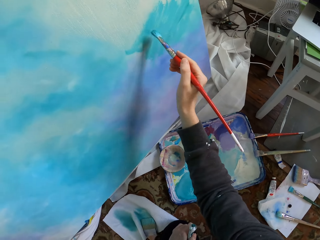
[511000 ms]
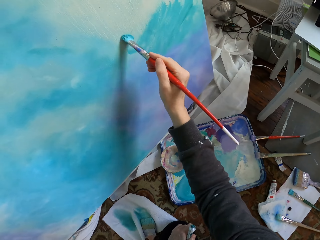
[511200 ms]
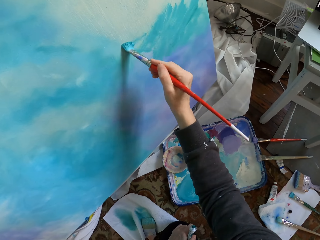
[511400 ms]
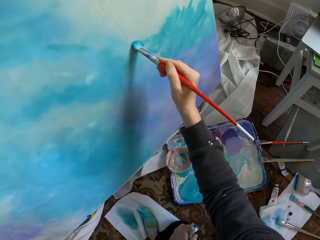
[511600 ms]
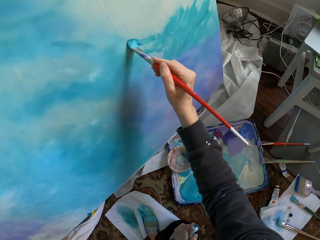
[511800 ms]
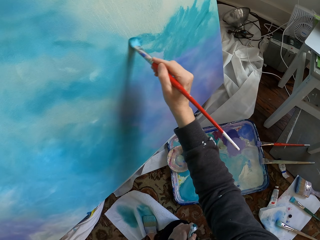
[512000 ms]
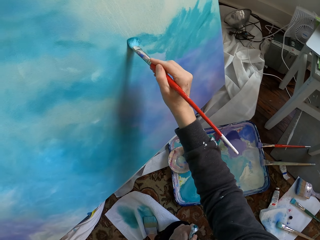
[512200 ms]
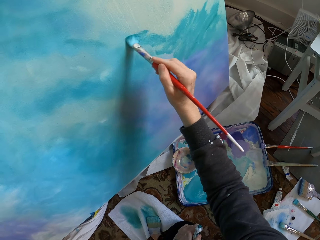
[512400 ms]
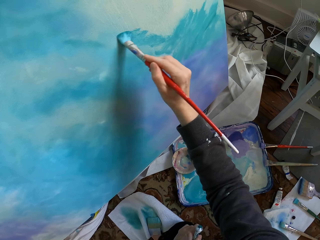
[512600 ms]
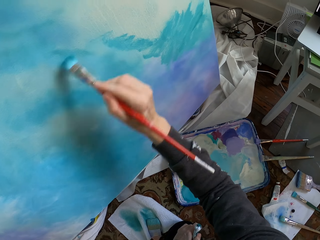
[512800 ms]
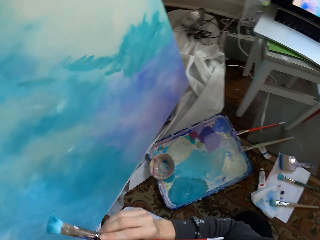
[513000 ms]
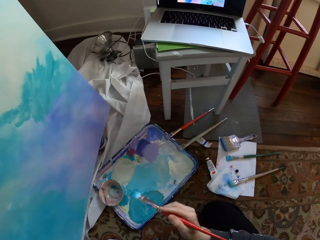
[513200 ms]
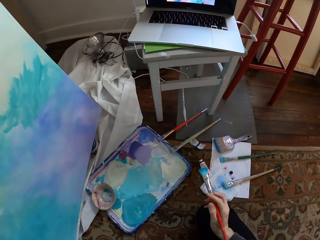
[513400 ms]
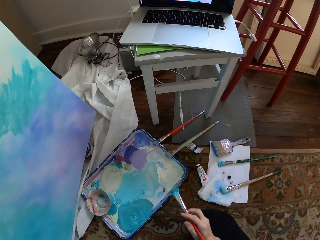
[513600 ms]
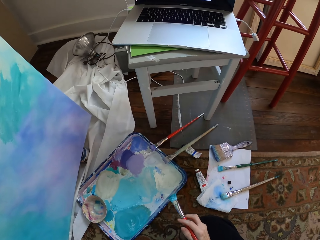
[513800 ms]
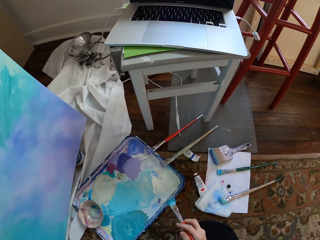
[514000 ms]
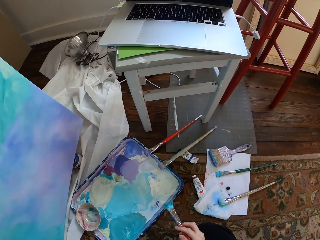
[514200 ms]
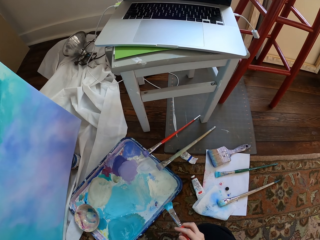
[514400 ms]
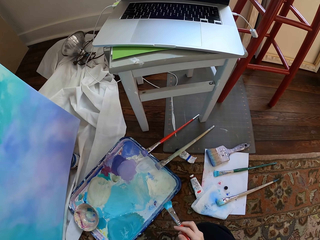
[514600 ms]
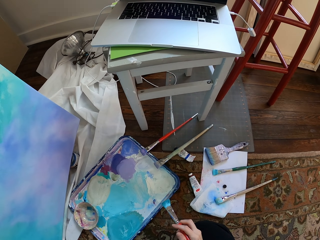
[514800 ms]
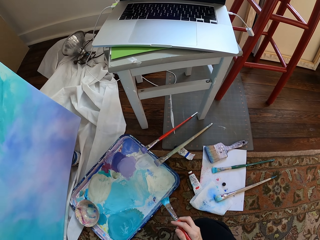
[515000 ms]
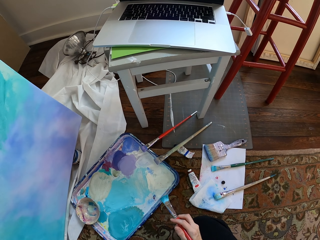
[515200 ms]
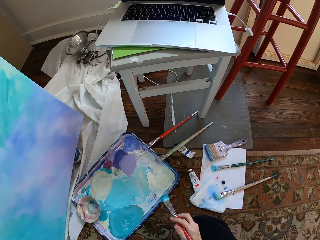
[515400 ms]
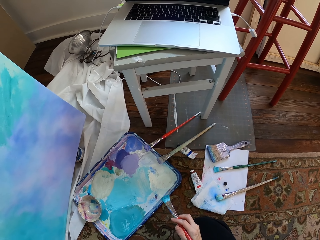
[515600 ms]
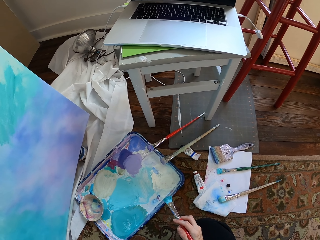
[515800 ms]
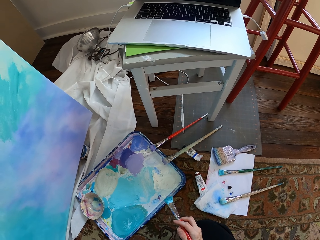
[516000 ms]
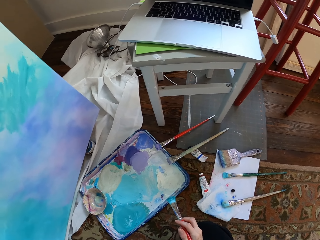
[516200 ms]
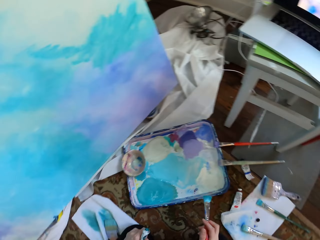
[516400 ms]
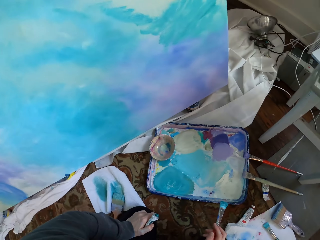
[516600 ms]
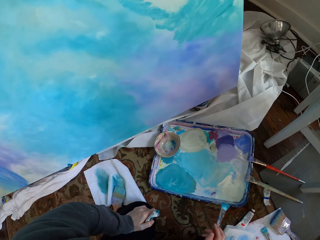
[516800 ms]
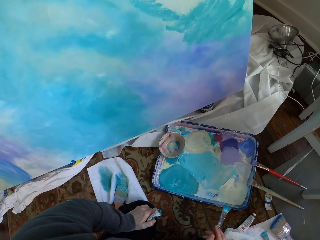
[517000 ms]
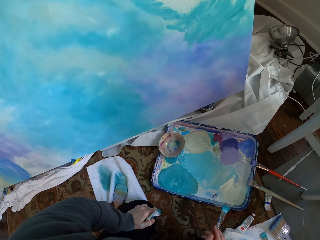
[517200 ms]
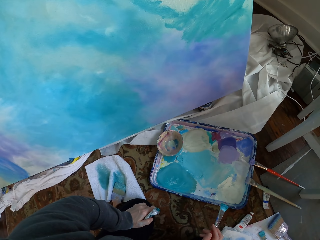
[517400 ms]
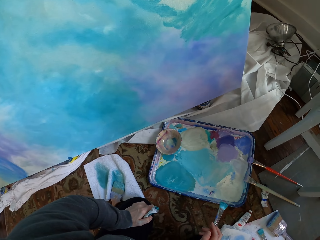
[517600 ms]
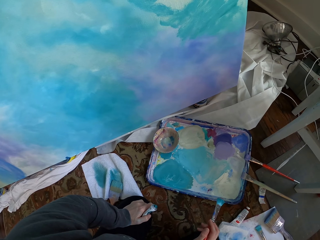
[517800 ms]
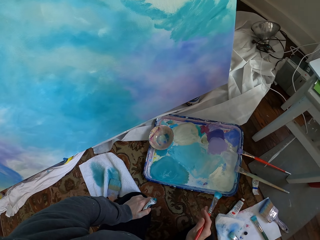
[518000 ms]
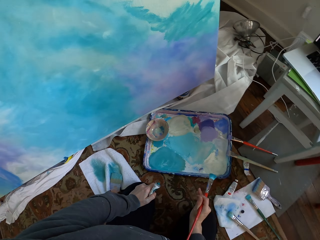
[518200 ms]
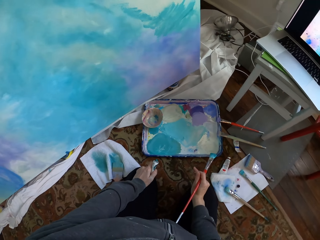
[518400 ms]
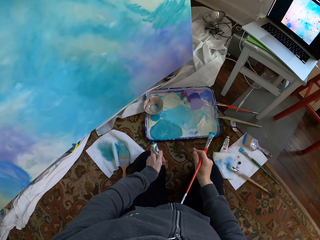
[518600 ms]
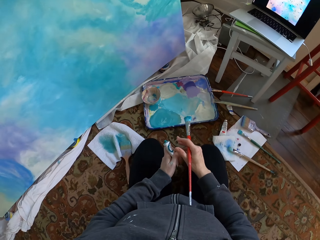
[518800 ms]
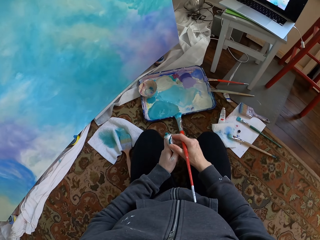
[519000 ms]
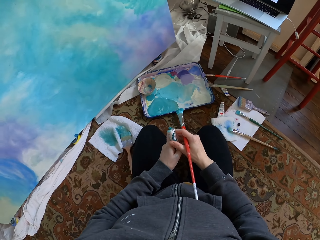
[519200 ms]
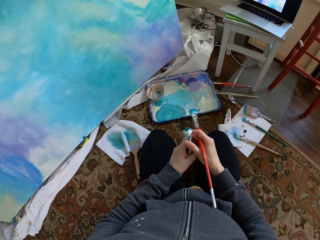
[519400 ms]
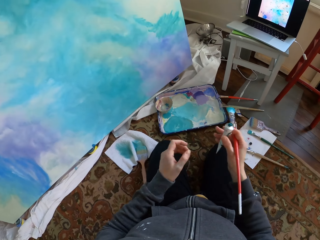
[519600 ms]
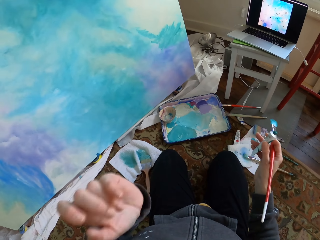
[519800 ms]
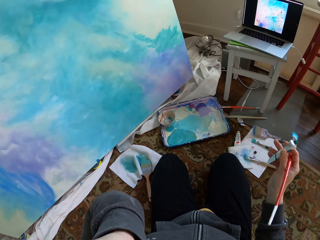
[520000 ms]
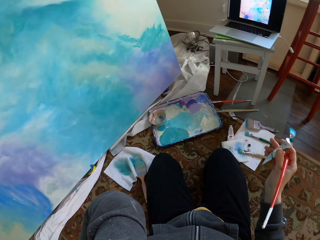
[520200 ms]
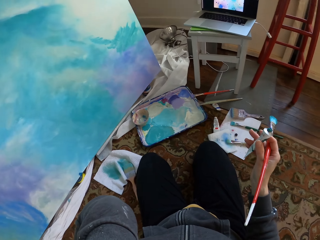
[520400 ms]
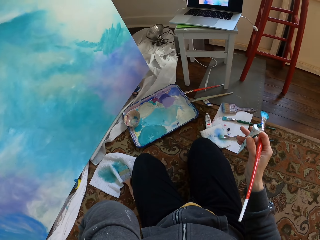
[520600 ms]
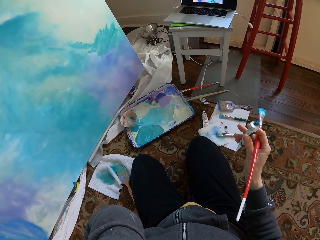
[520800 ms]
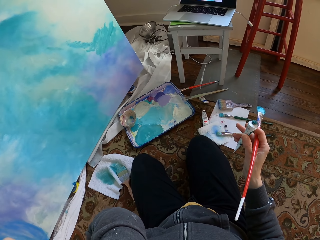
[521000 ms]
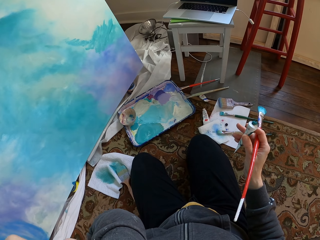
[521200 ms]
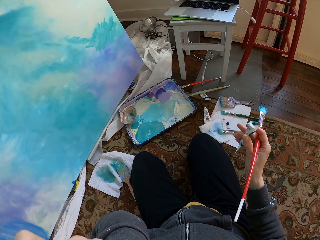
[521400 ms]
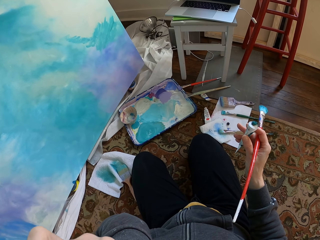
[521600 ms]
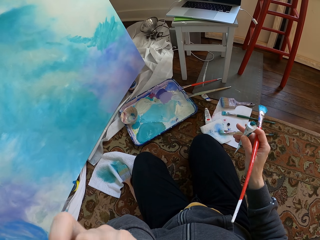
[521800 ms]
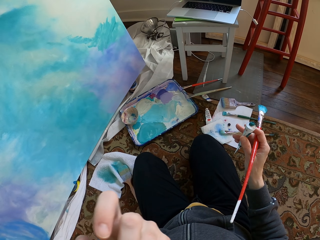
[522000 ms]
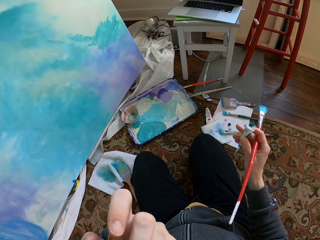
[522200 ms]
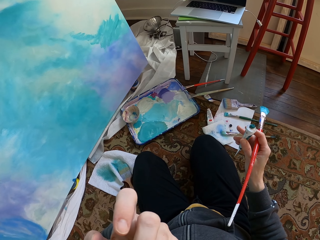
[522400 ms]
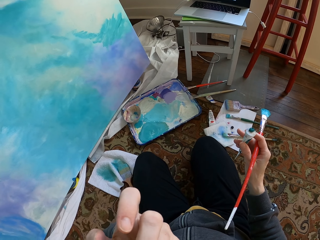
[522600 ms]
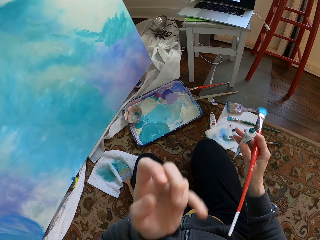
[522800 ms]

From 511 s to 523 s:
The camera wearer puts the brush down. They pass the paint tube on the right hand. They pick up the cream.

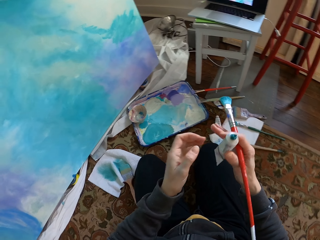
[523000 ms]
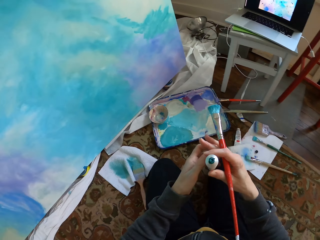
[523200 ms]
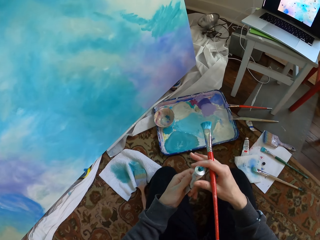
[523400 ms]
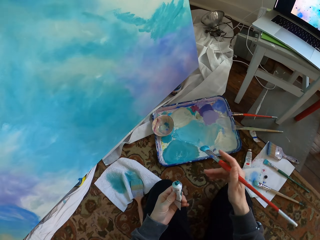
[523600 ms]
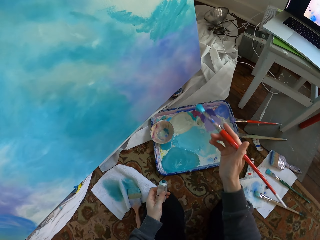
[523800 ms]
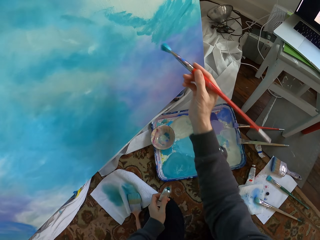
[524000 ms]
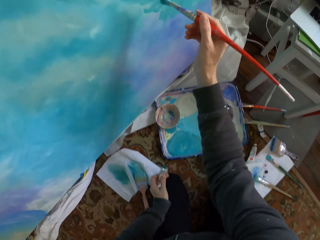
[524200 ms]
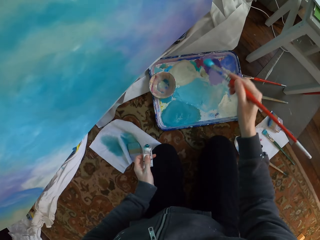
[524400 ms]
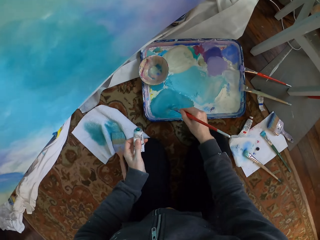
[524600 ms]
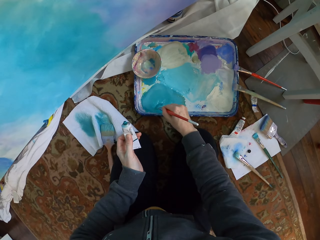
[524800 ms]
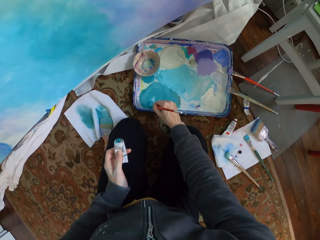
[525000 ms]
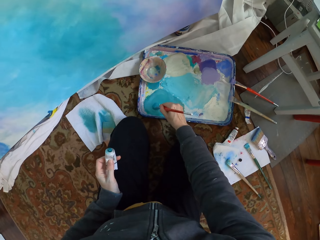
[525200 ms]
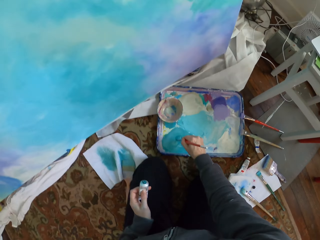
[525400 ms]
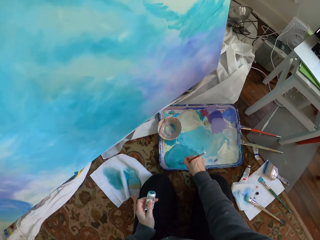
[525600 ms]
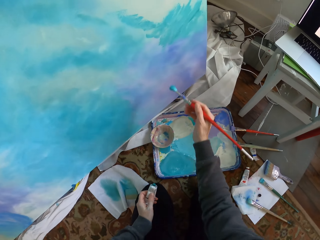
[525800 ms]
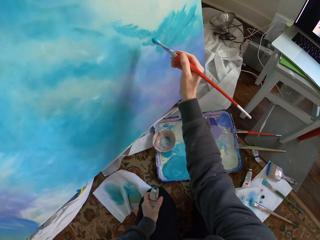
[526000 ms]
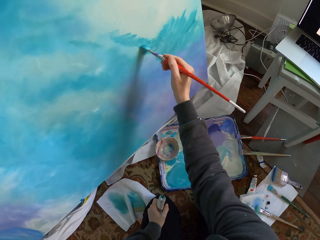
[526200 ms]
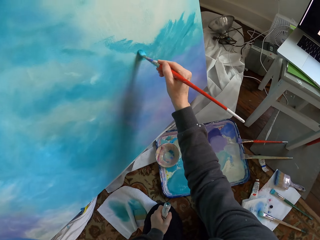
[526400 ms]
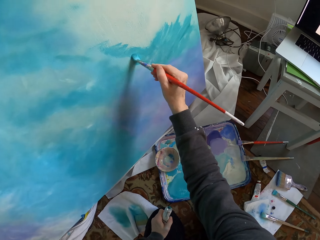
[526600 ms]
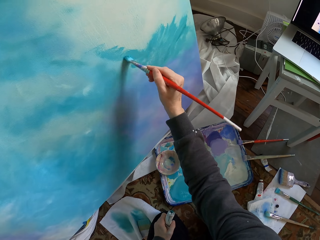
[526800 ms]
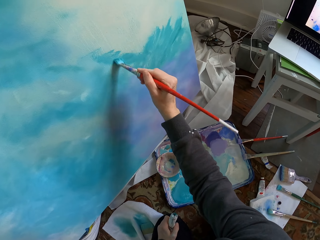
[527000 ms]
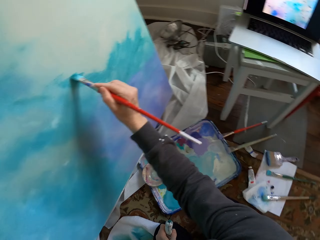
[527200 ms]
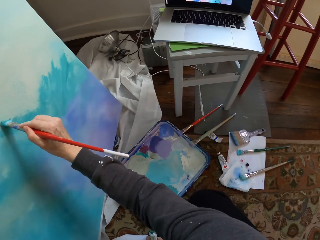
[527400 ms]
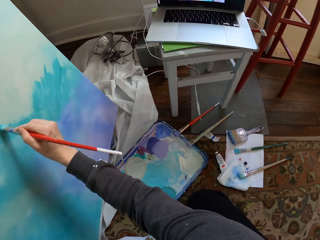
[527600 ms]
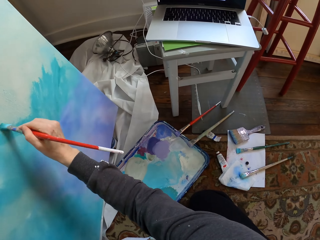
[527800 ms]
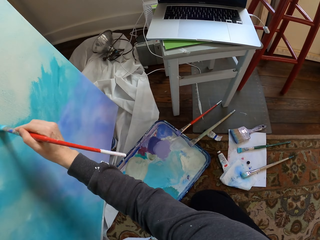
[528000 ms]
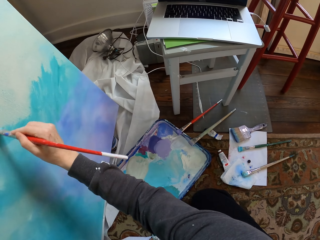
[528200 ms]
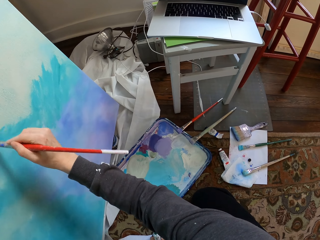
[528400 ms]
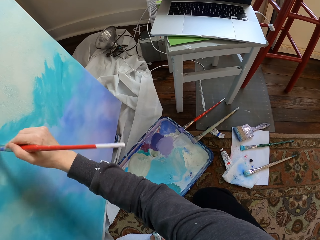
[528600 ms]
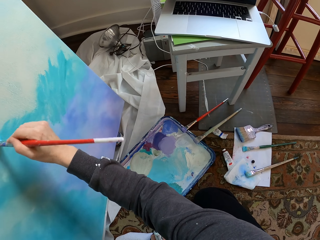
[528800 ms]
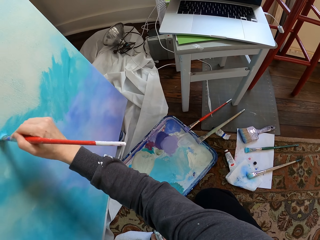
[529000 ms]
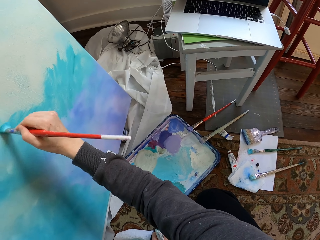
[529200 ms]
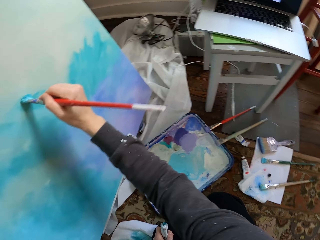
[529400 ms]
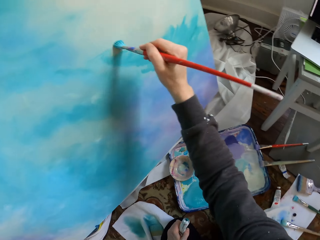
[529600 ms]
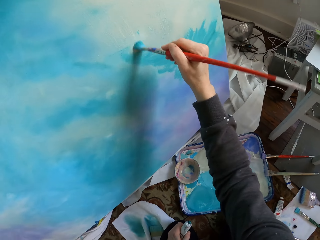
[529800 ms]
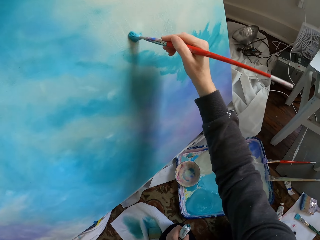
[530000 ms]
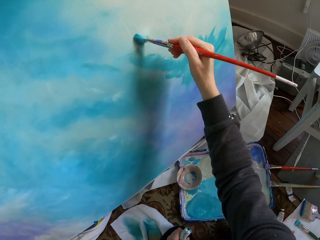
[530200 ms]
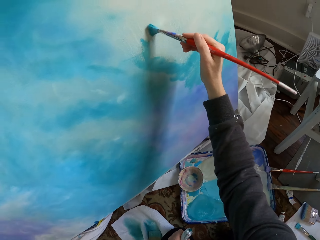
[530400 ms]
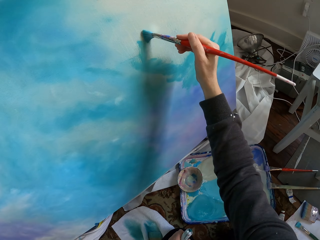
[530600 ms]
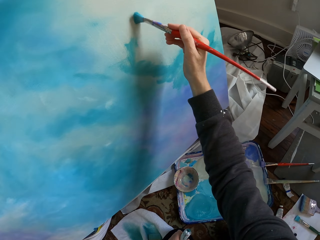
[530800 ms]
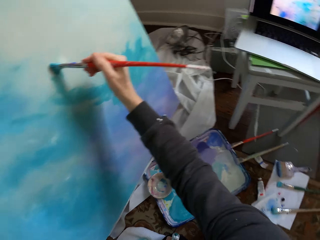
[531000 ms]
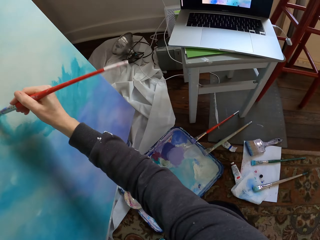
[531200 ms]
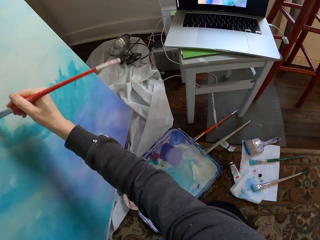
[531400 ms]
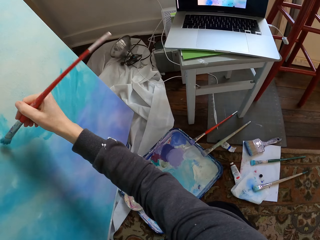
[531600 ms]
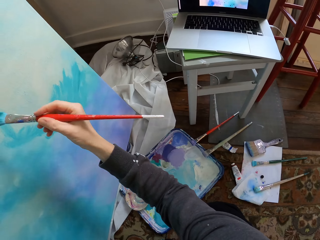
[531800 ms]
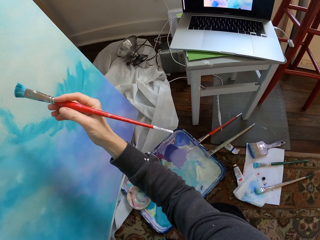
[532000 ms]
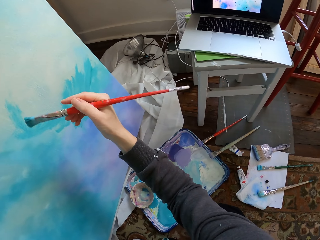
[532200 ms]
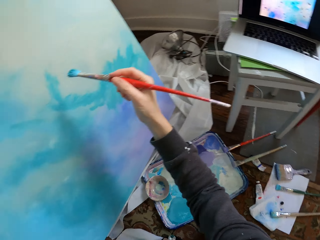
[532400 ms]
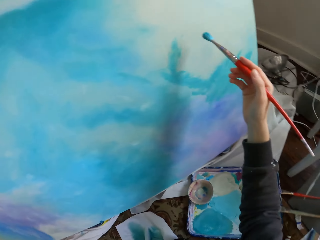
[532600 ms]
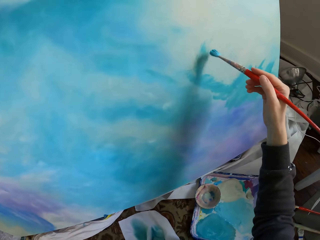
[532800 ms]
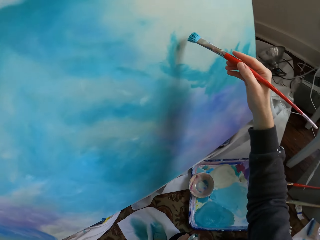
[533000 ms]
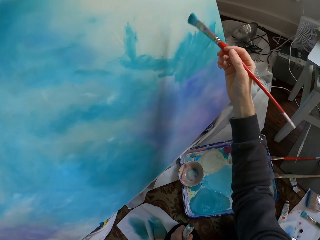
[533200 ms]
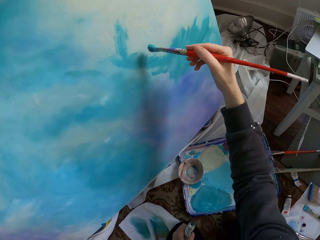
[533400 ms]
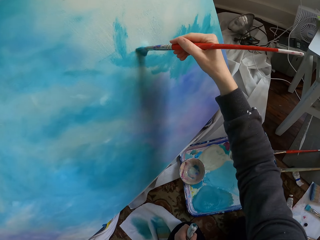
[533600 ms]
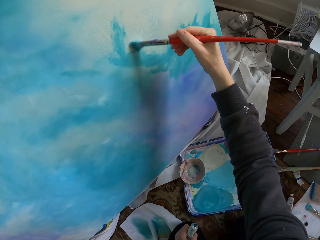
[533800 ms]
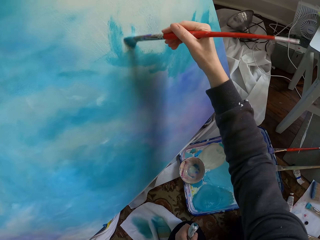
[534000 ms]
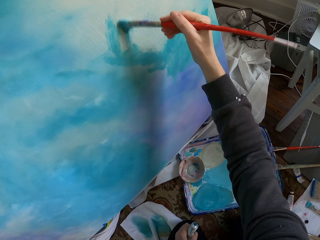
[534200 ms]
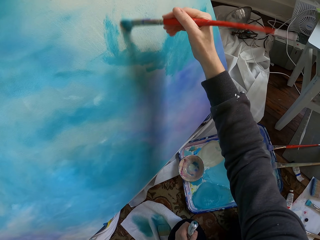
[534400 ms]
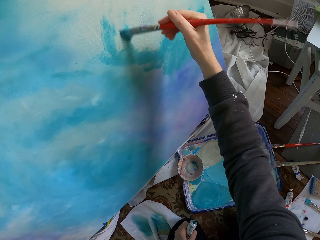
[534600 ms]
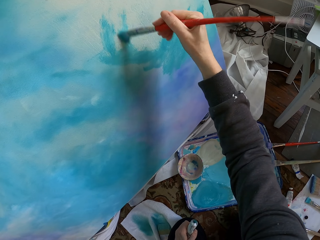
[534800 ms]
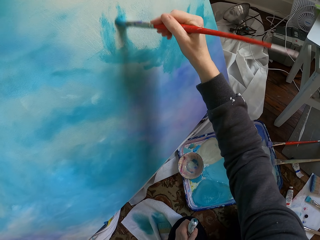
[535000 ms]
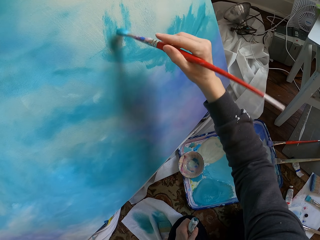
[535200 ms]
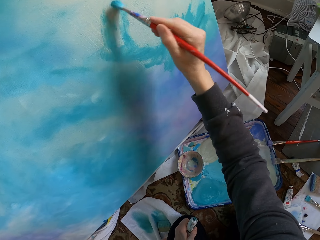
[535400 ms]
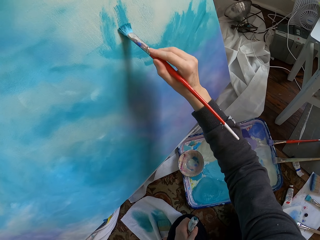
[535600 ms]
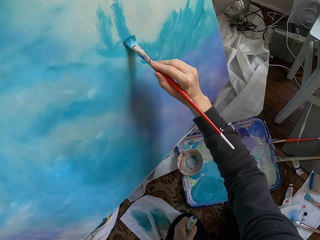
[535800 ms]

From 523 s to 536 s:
The camera wearer passes the paint tube on the left hand. They mix the paint. They brush the paint. They paint the board.
